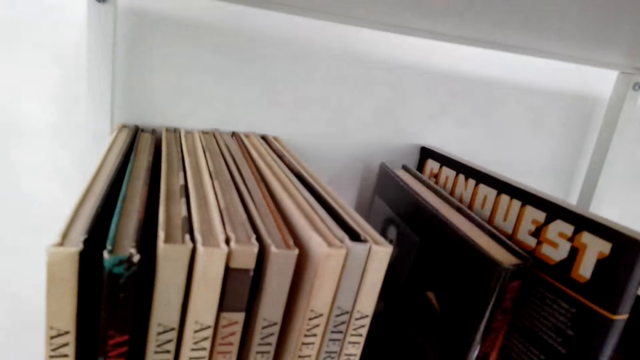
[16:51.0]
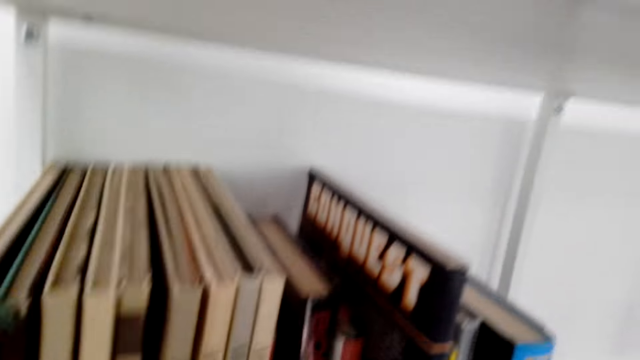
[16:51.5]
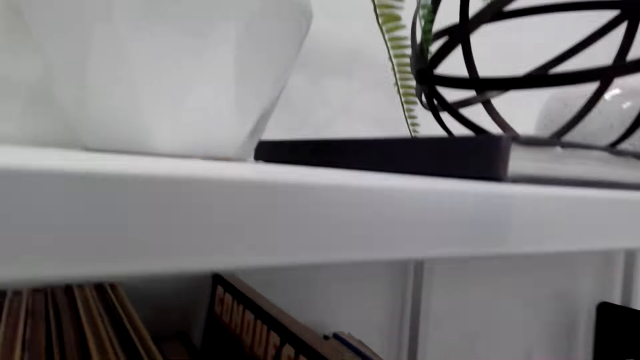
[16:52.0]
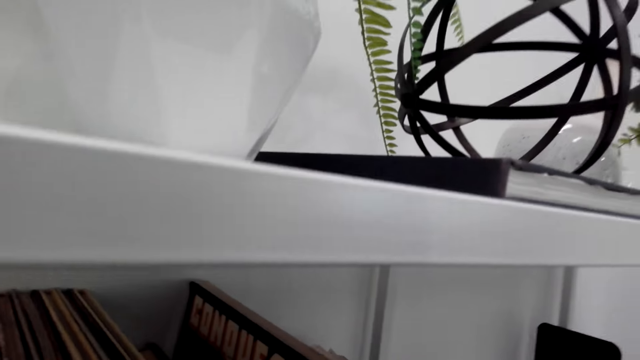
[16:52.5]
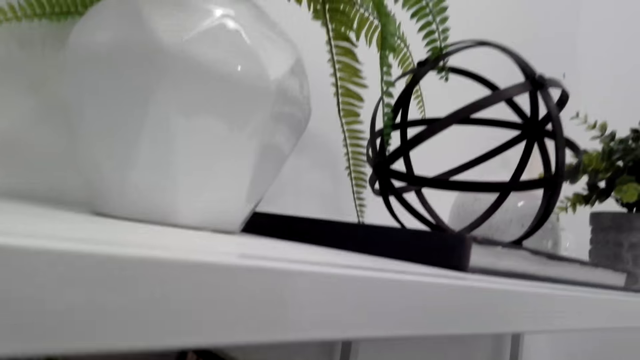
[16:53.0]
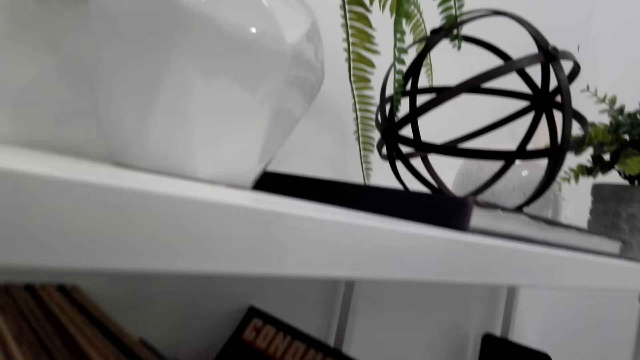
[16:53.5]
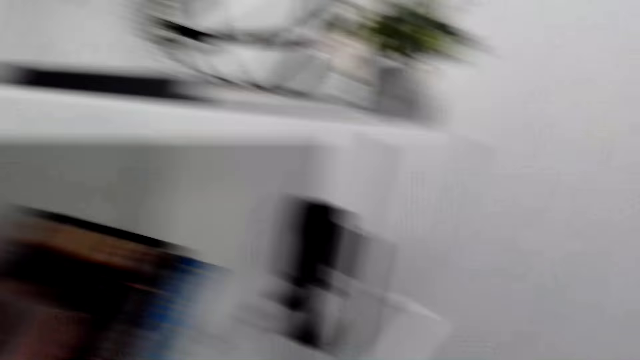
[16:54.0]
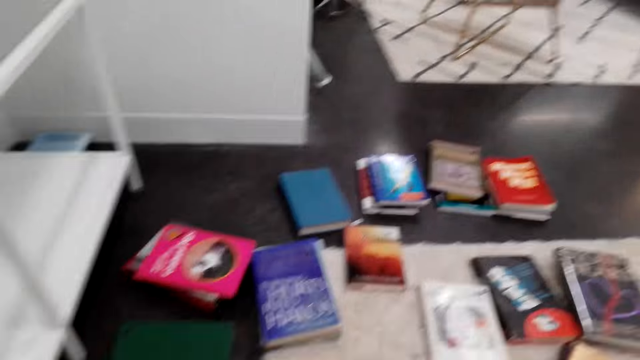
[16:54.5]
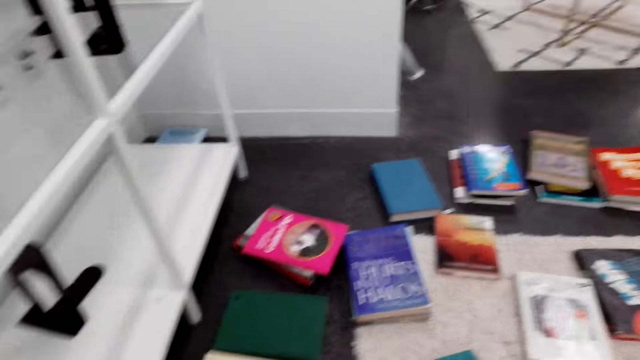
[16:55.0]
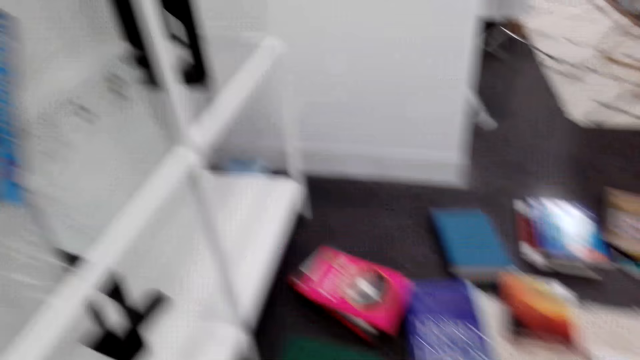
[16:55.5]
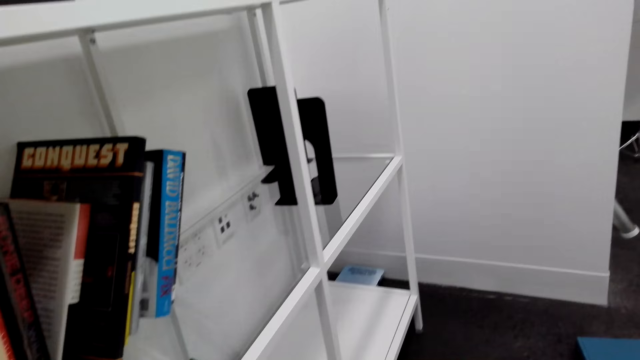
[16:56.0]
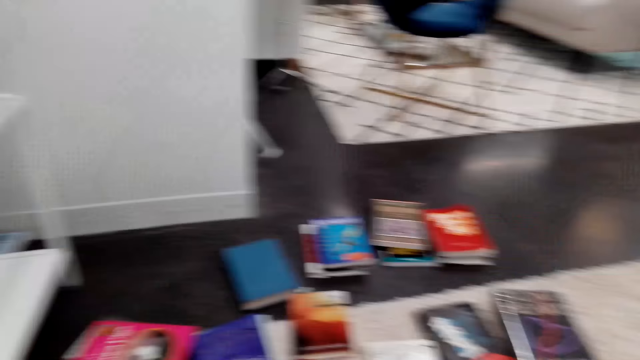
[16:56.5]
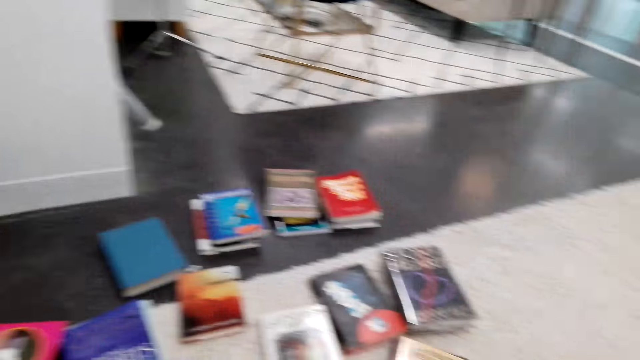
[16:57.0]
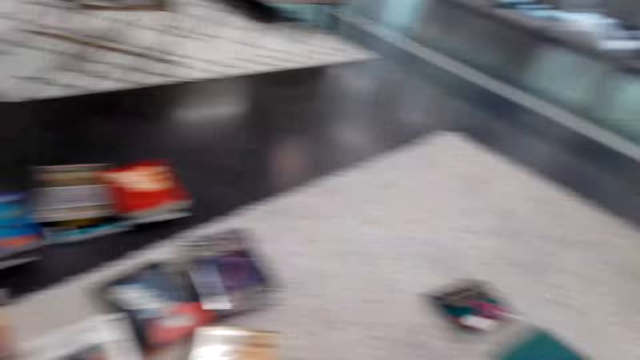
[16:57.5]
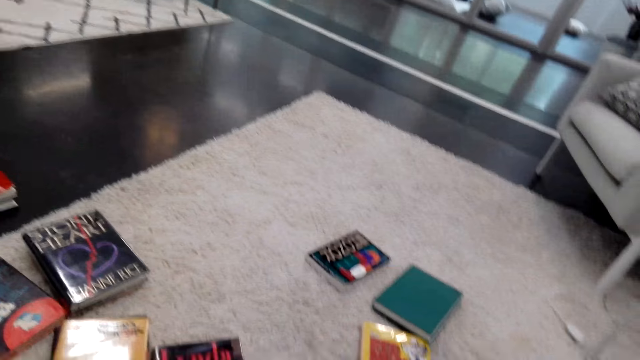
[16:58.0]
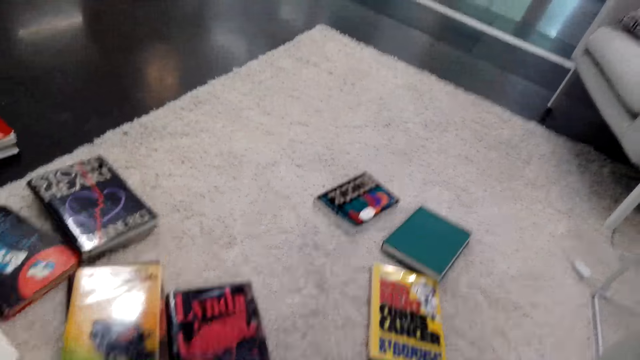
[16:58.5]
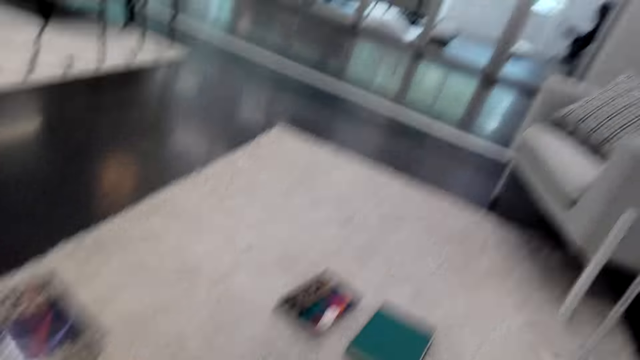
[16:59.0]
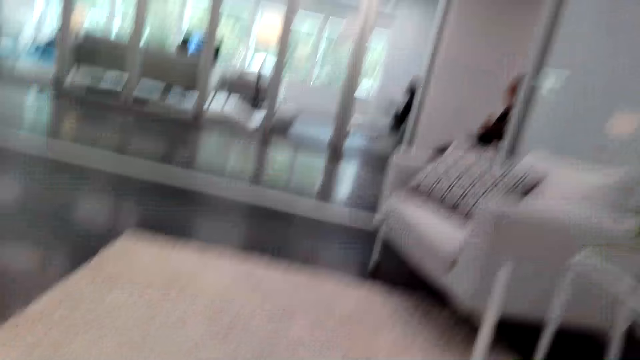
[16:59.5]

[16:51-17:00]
The camera wearer gazes at books on the floor. They look around.

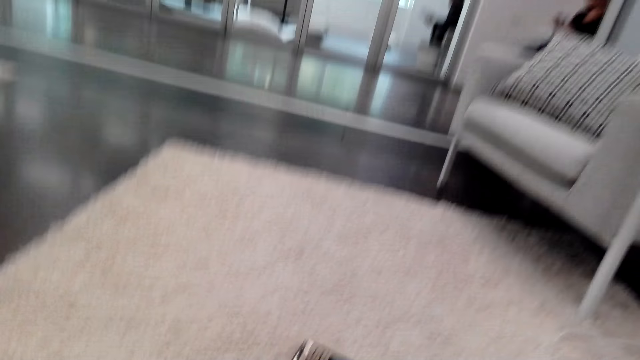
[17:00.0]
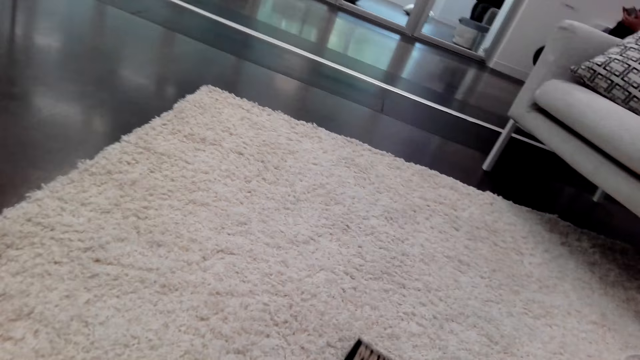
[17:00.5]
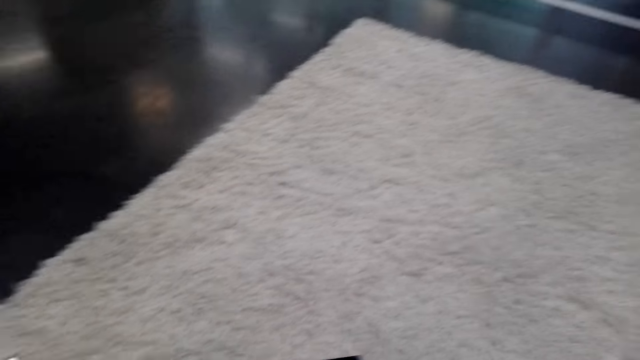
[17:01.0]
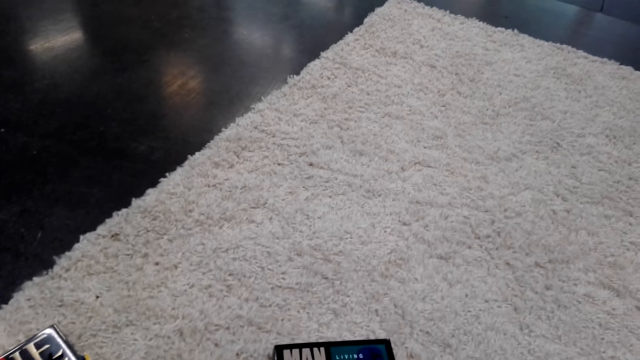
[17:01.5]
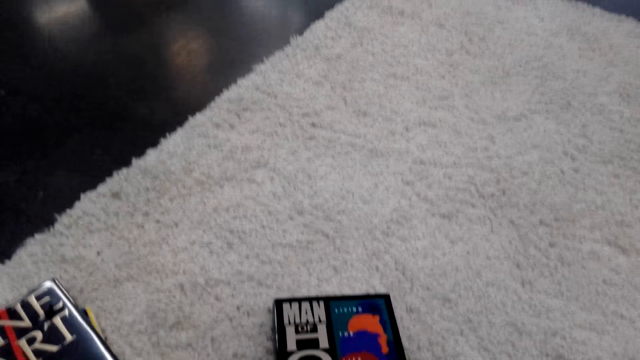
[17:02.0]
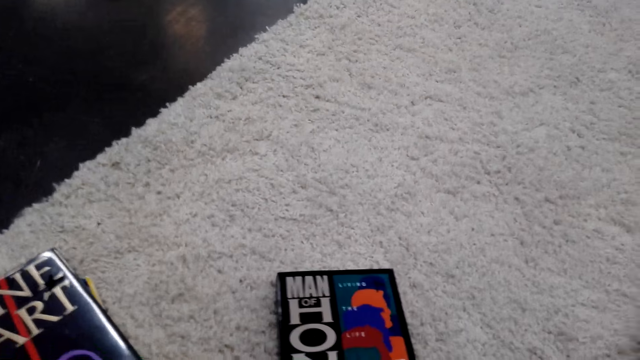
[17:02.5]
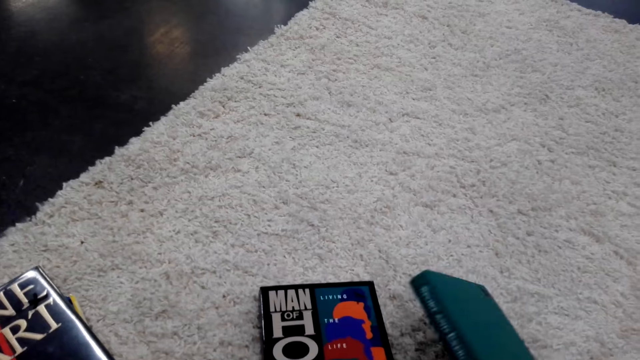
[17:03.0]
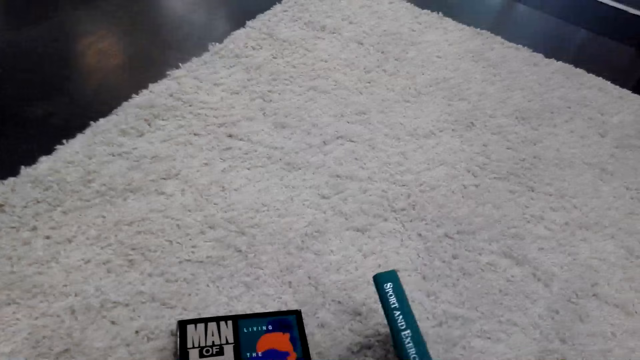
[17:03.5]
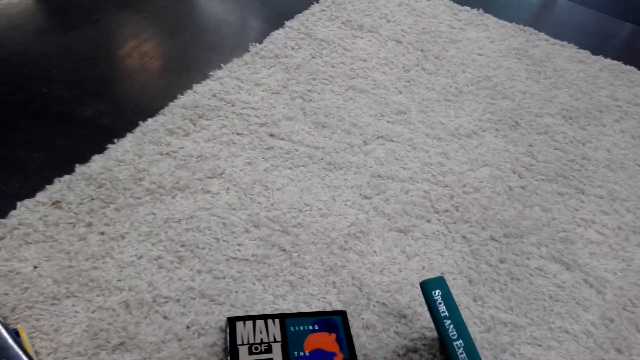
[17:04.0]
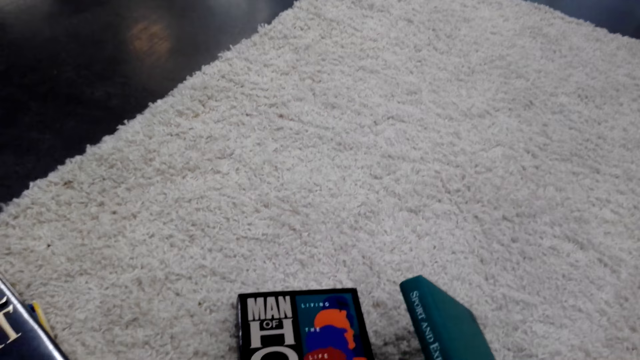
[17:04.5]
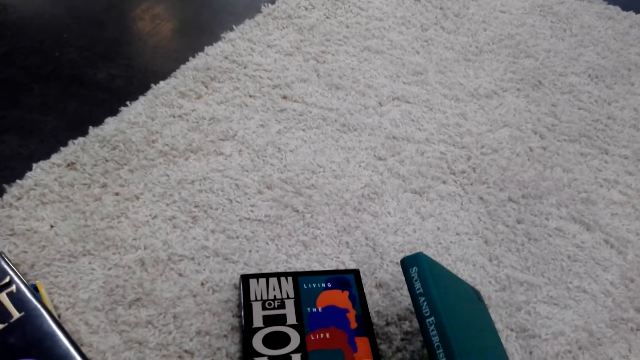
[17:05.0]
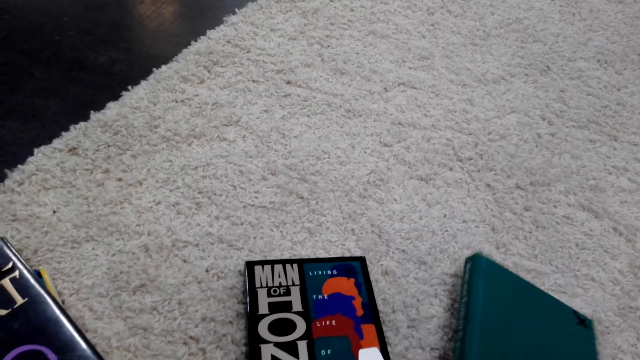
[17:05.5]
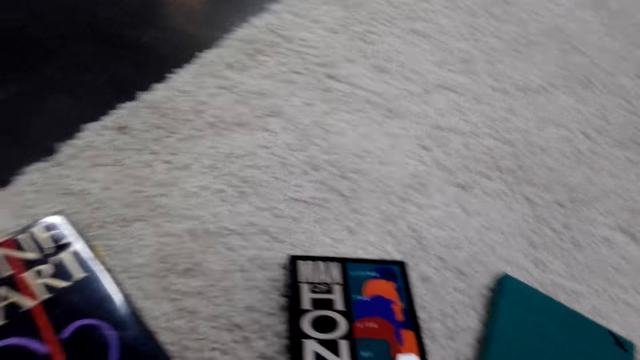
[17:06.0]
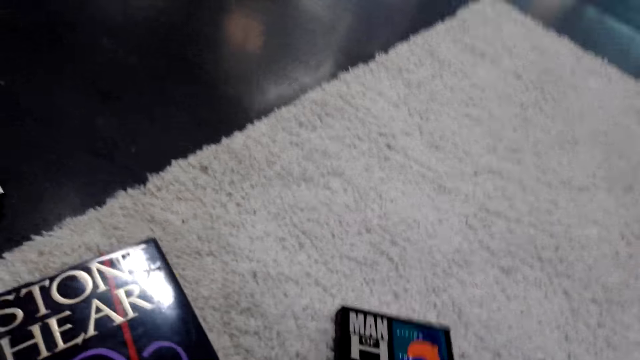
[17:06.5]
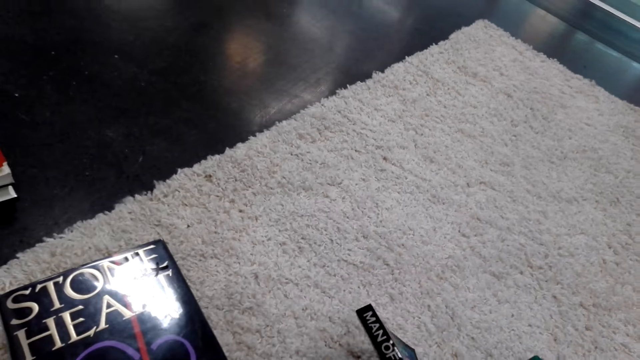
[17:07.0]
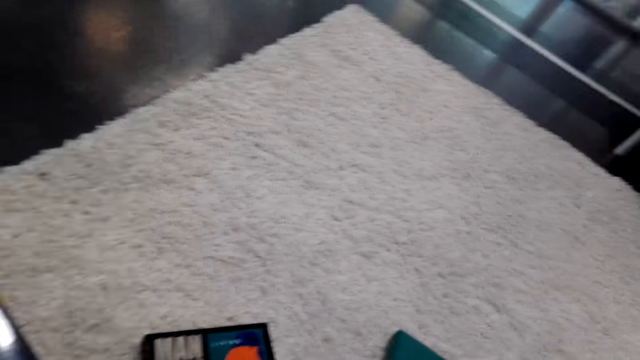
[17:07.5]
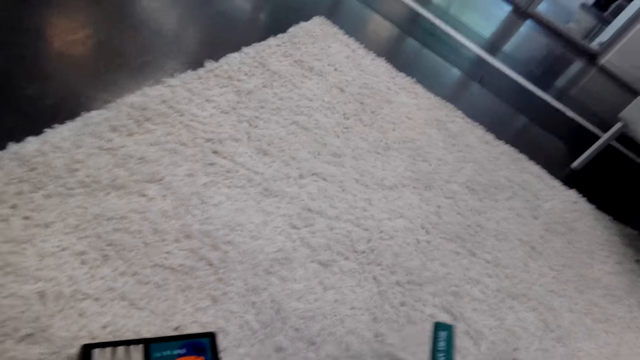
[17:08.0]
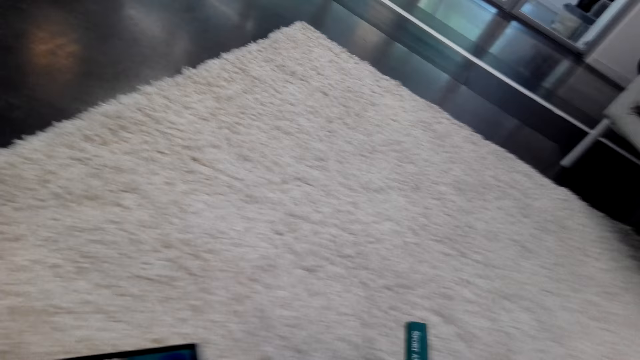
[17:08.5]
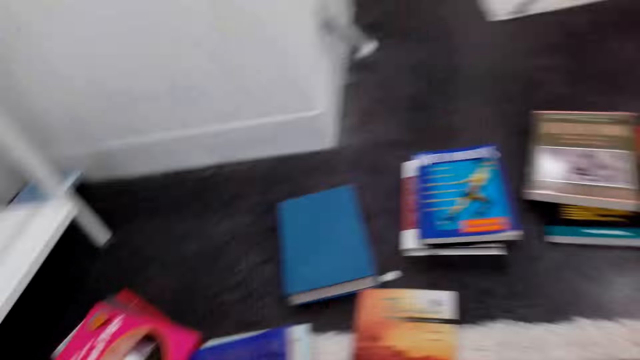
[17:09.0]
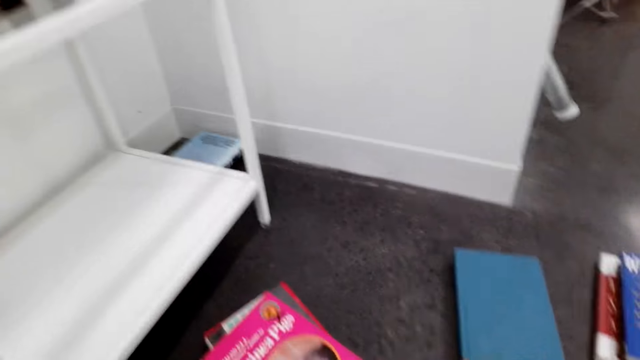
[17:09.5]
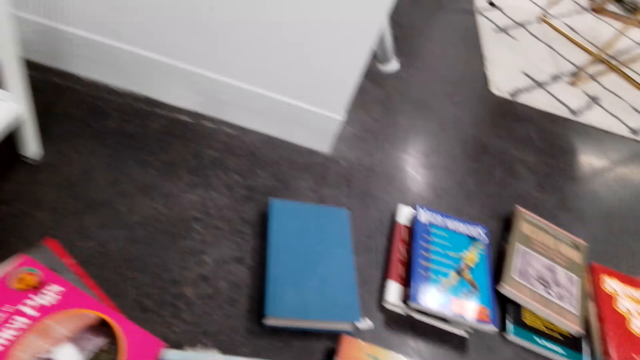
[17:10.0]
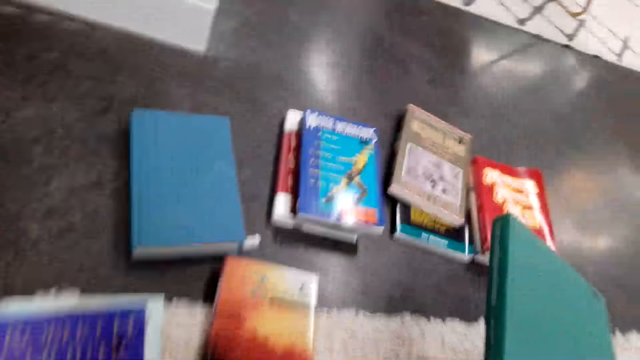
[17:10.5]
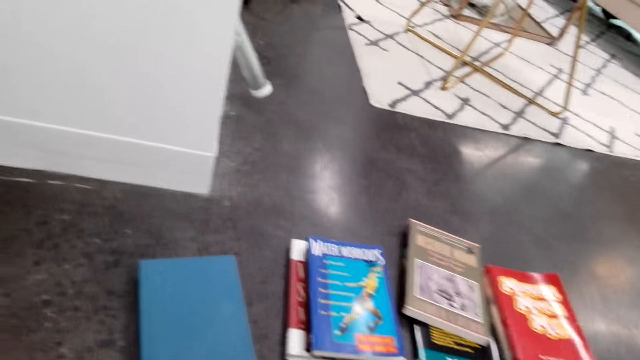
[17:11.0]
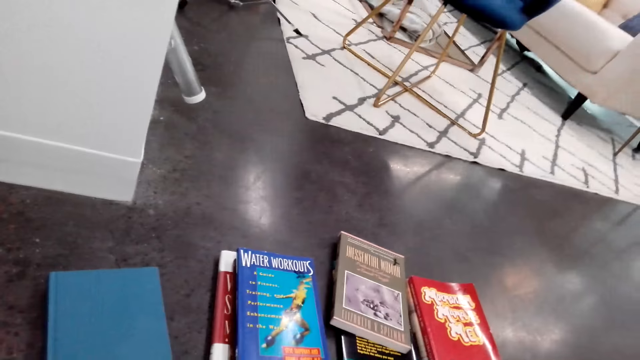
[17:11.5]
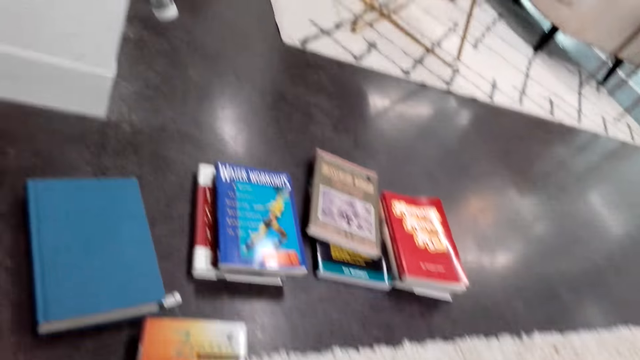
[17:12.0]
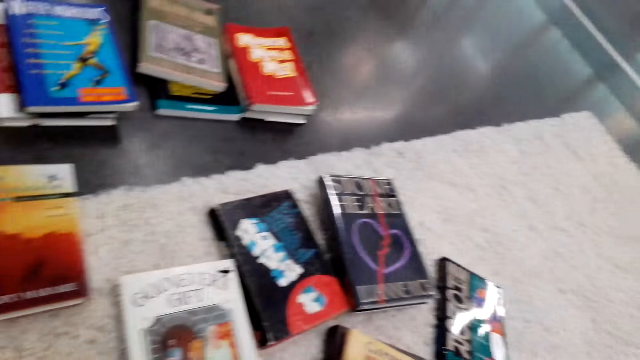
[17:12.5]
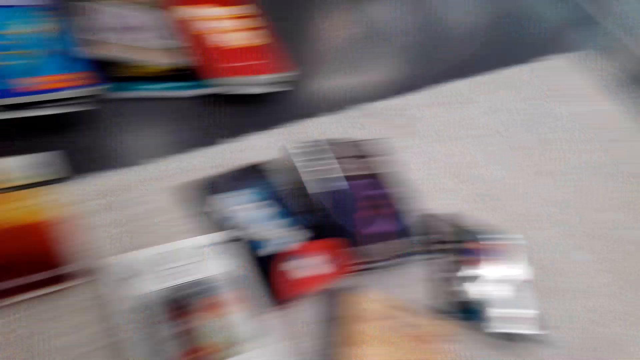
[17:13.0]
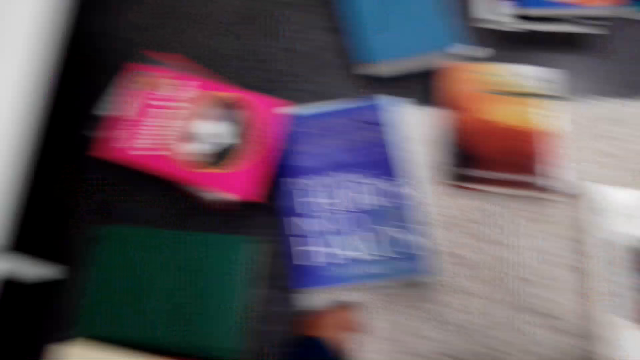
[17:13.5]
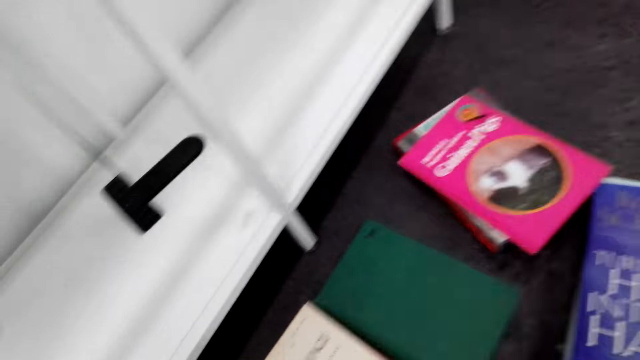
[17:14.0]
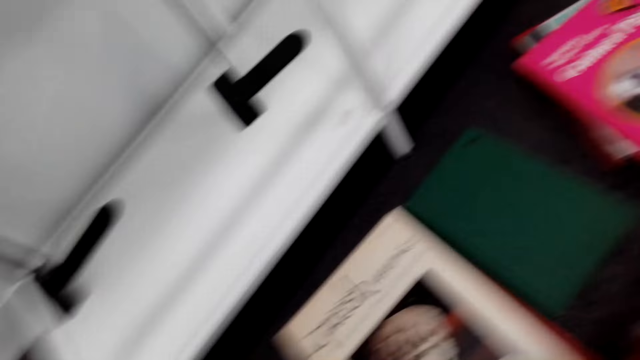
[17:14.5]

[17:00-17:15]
The camera wearer moves a book. They arrange the book. They pick a book. They read the book cover. They stare at the books. They hold another book. They read the book cover. They hold the book again. They read the book cover. They scout for particular books on the floor. They look around. They hold the book. They scout for particular books on the floor.
